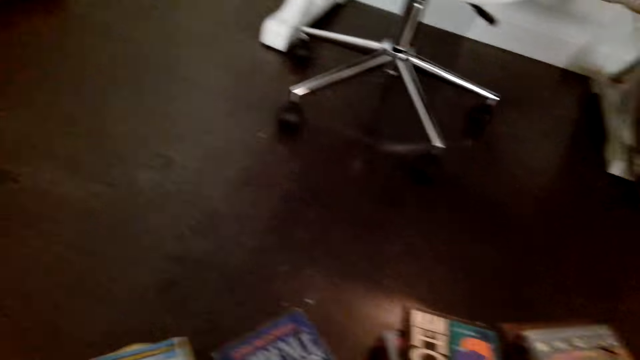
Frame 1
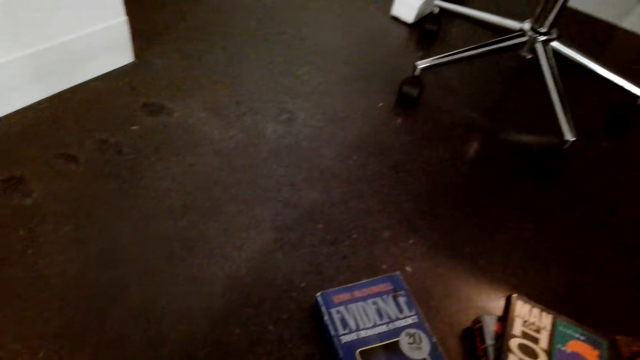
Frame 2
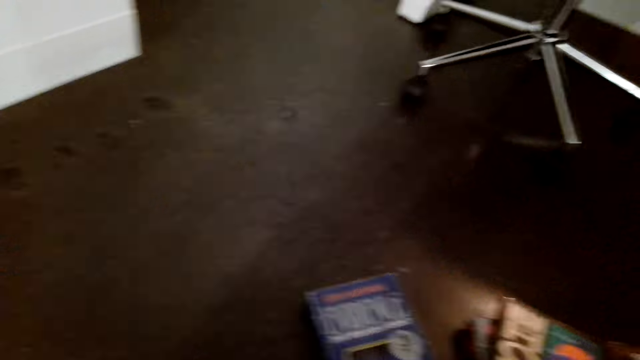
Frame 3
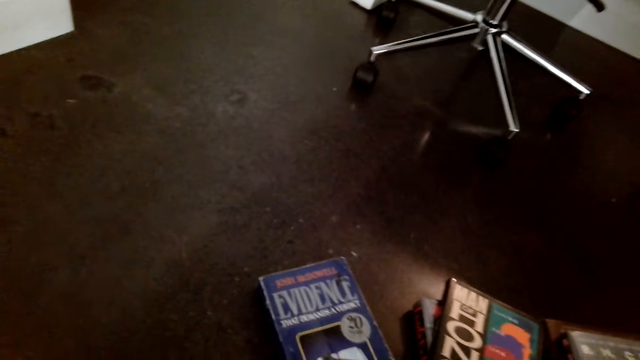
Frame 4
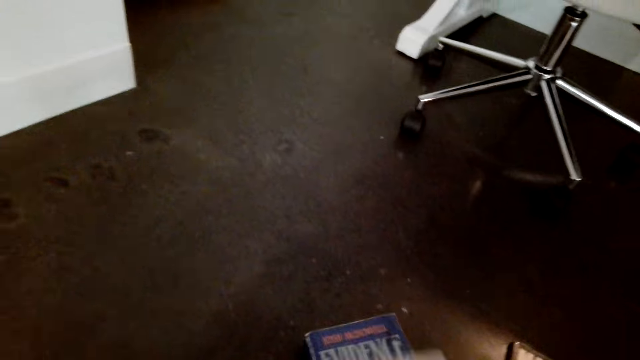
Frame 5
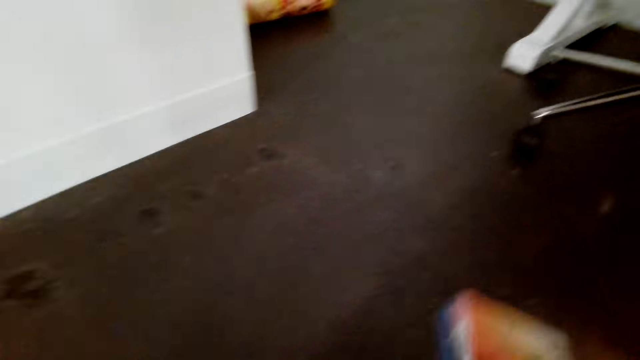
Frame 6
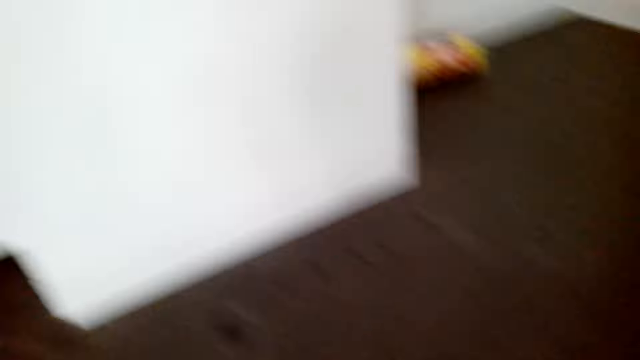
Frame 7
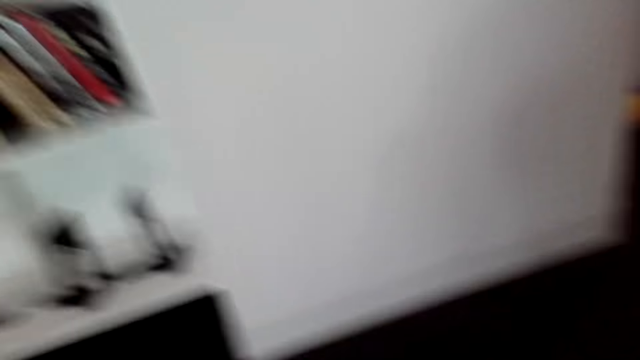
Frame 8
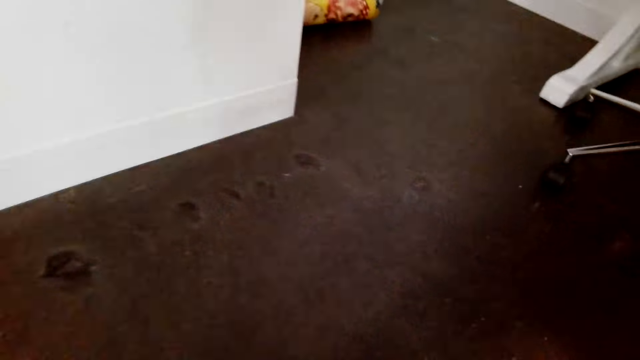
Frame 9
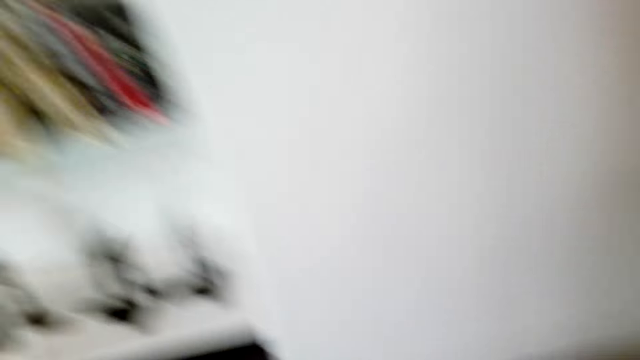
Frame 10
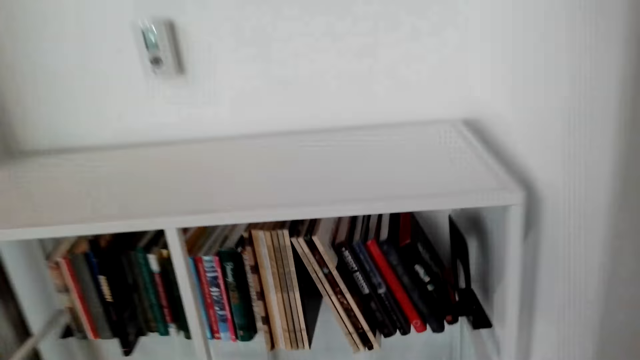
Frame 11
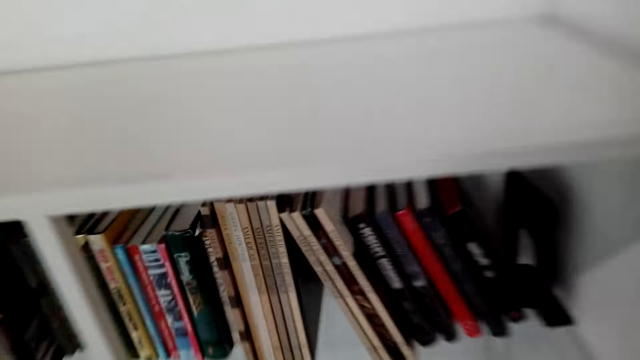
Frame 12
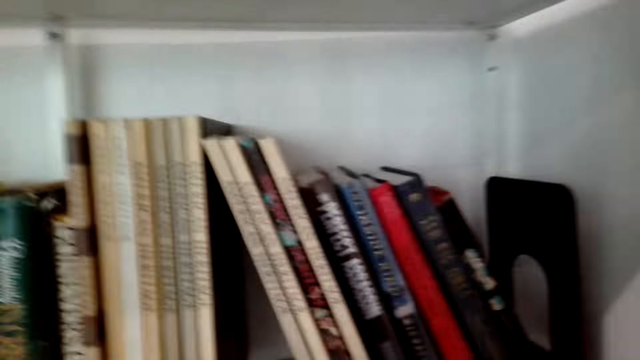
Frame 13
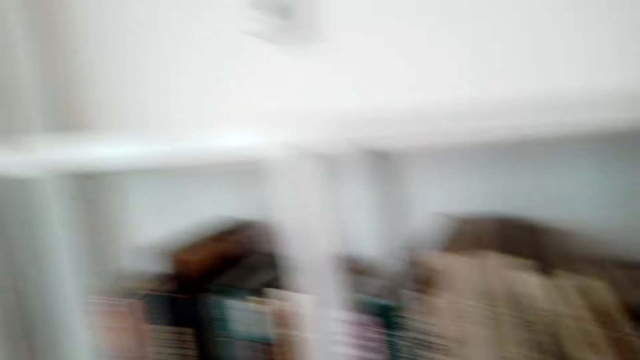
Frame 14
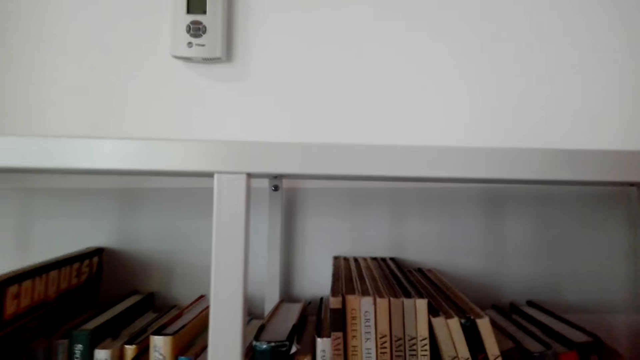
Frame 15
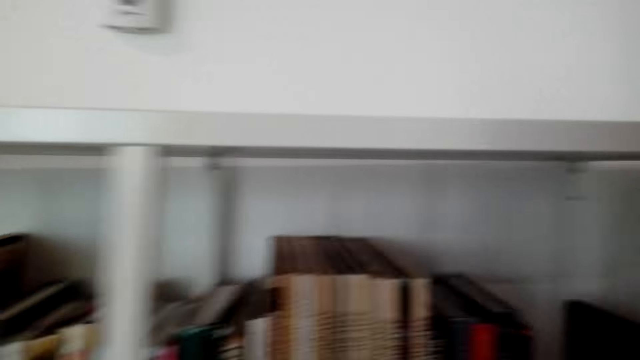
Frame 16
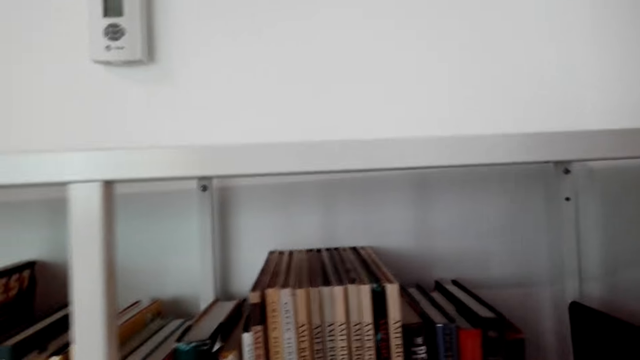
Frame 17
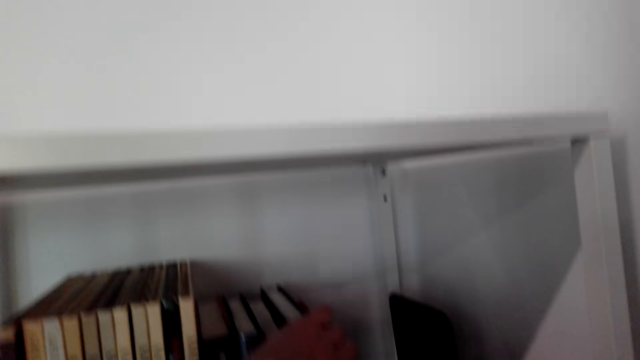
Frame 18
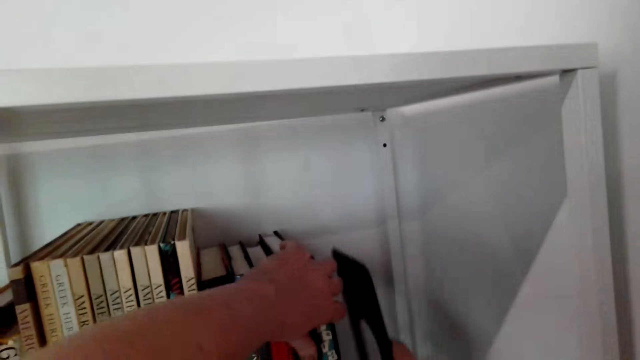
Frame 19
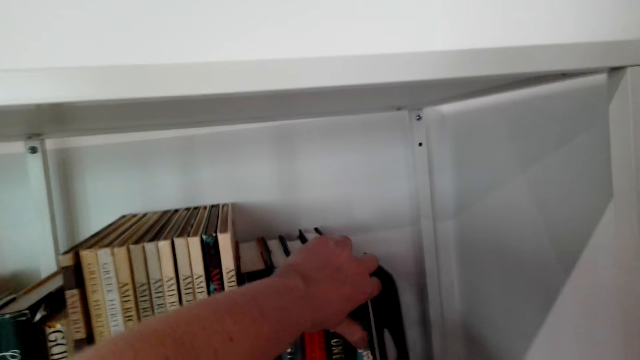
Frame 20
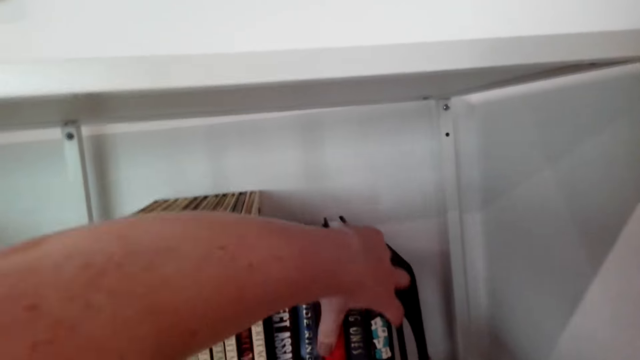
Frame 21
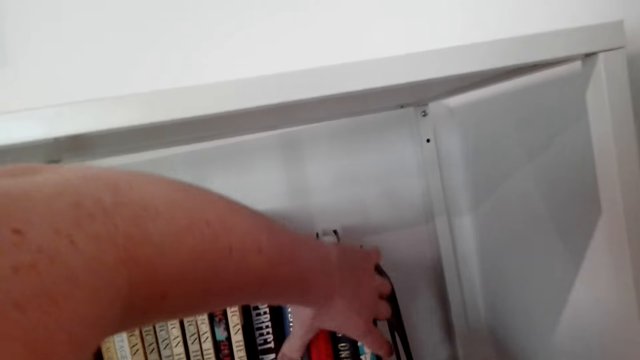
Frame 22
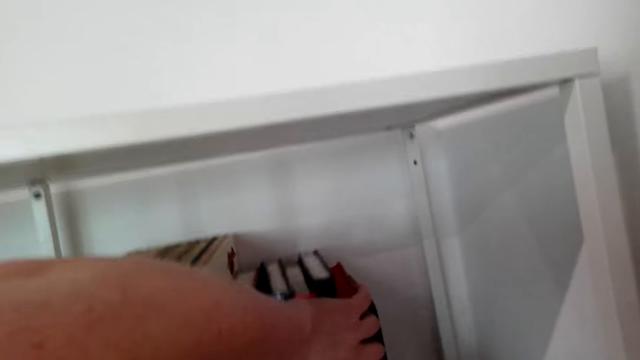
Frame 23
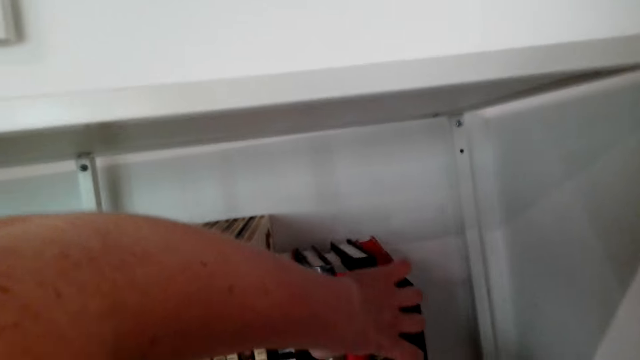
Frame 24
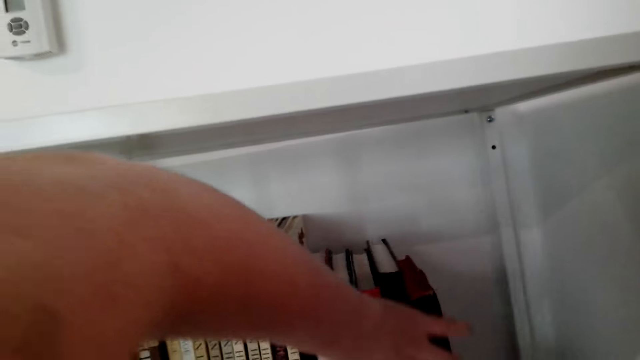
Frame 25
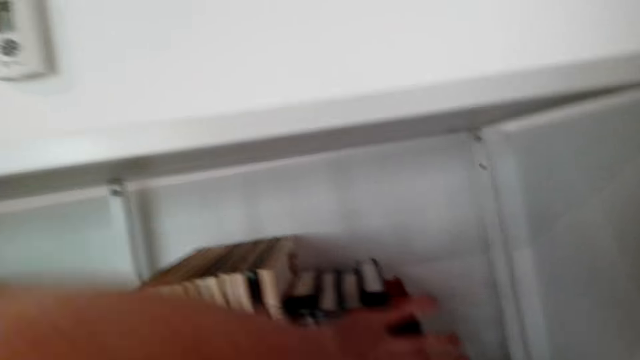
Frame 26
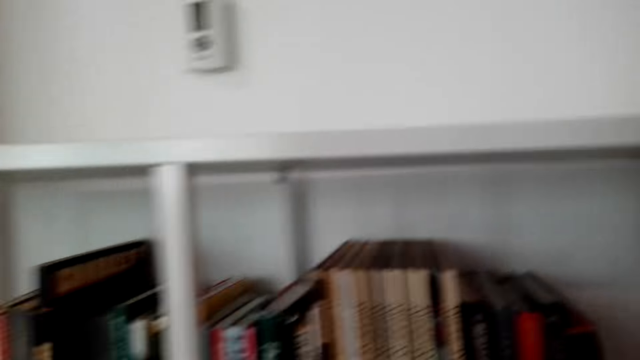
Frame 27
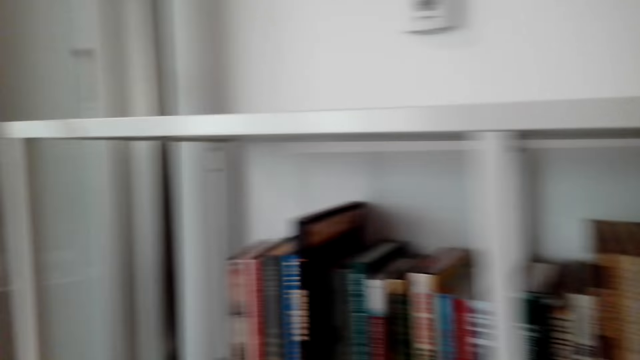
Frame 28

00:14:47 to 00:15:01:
The camera wearer arranges books on the shelf. They move a book holder. They arrange the books in the shelf.

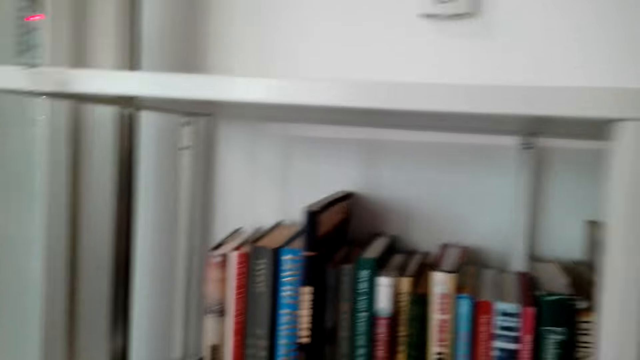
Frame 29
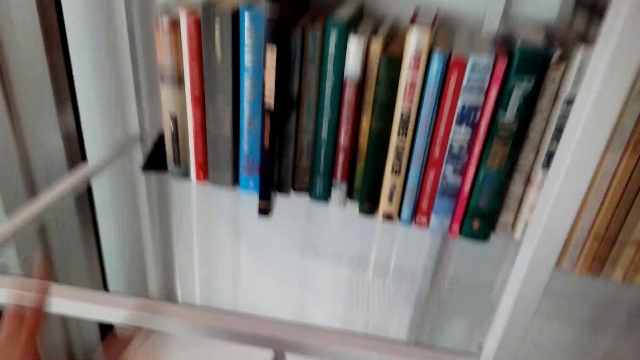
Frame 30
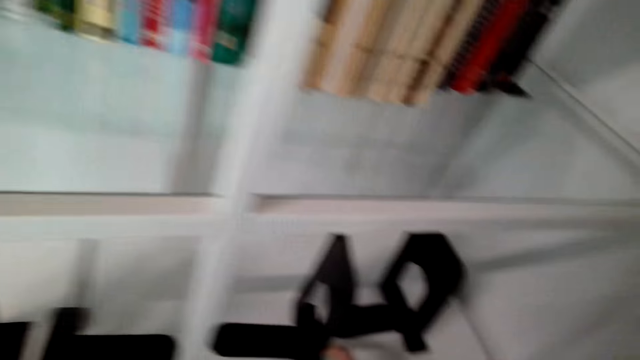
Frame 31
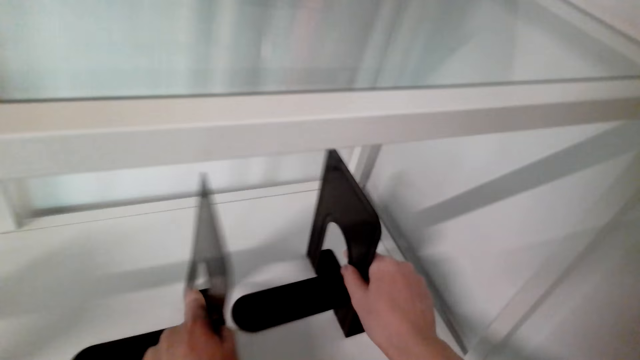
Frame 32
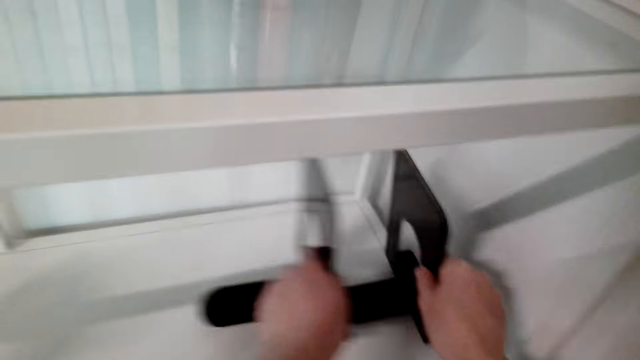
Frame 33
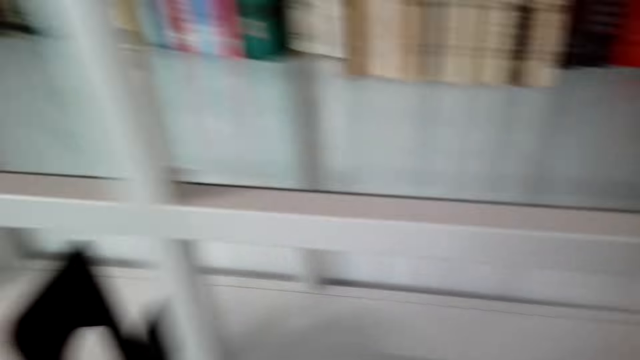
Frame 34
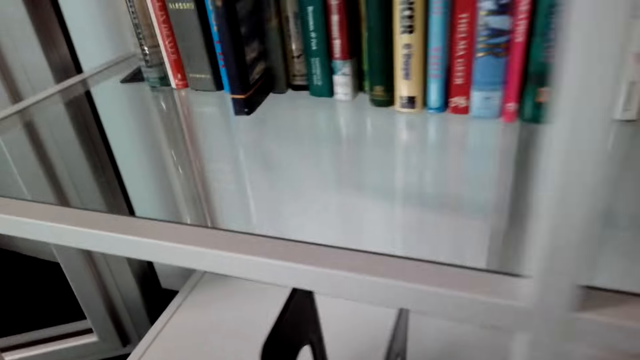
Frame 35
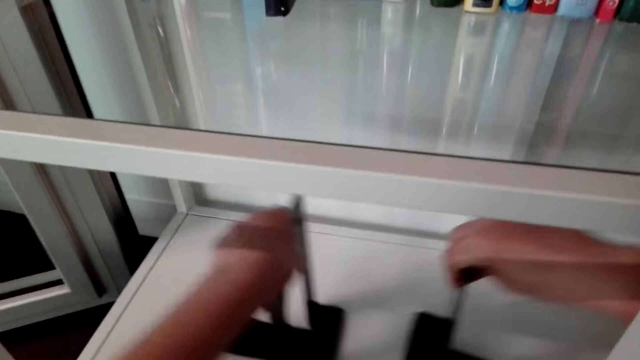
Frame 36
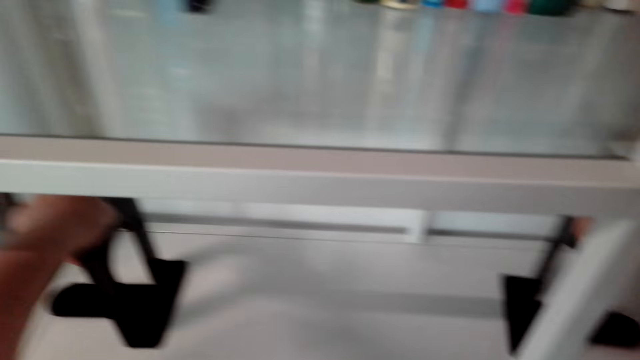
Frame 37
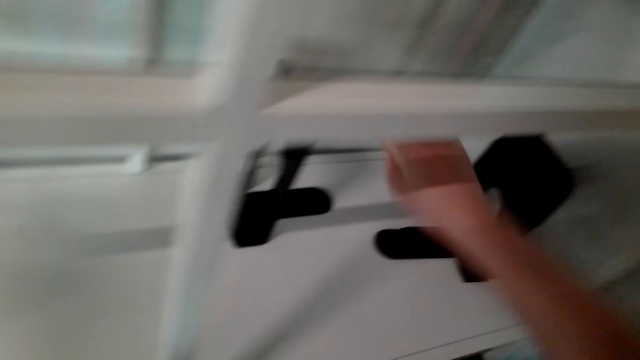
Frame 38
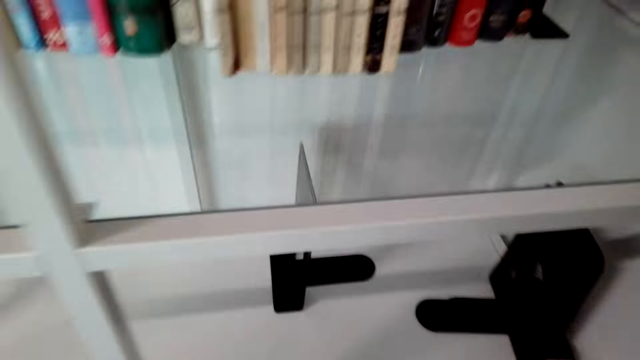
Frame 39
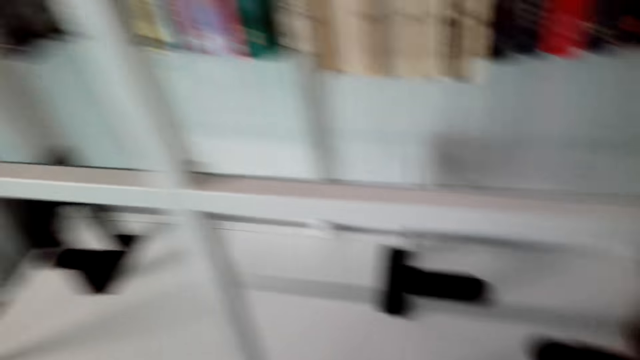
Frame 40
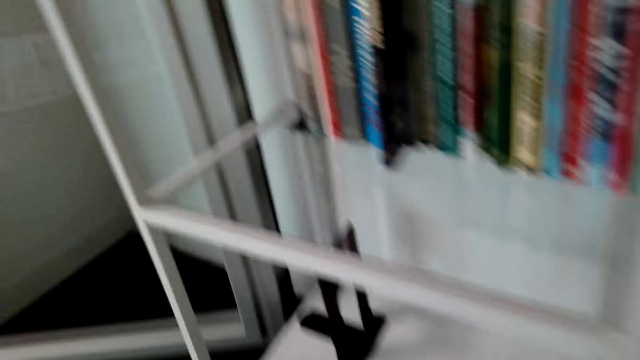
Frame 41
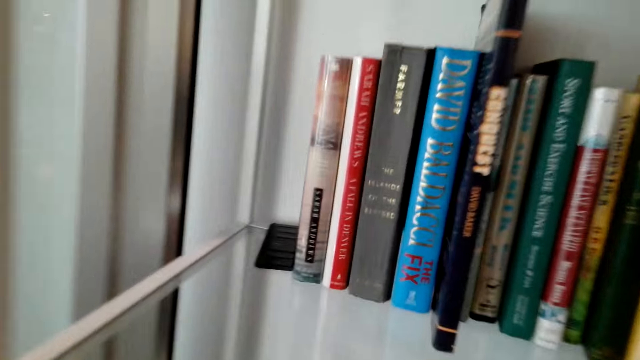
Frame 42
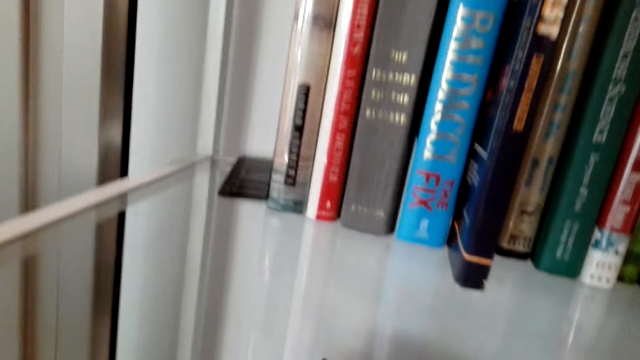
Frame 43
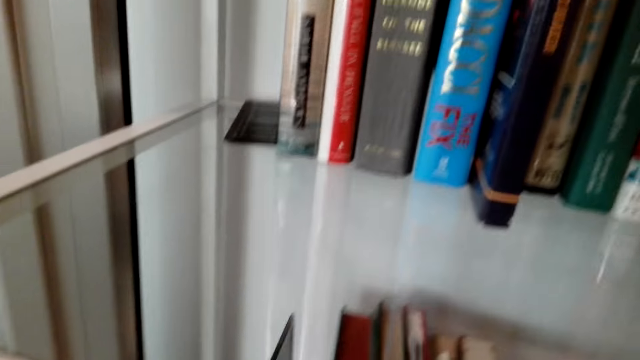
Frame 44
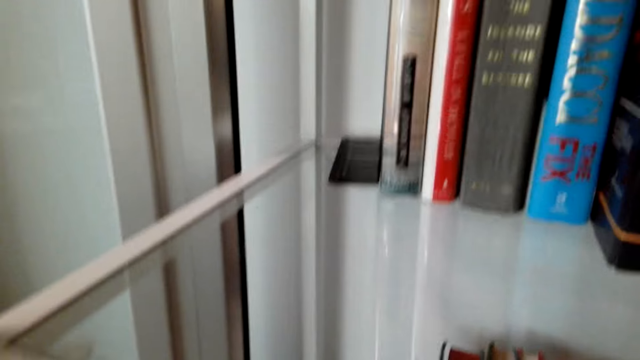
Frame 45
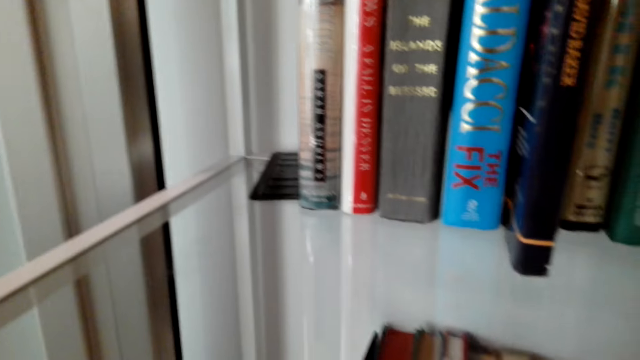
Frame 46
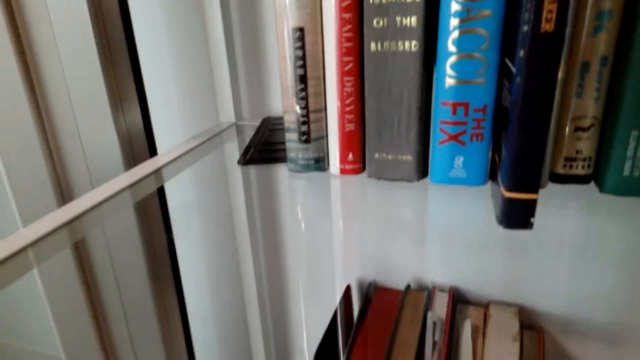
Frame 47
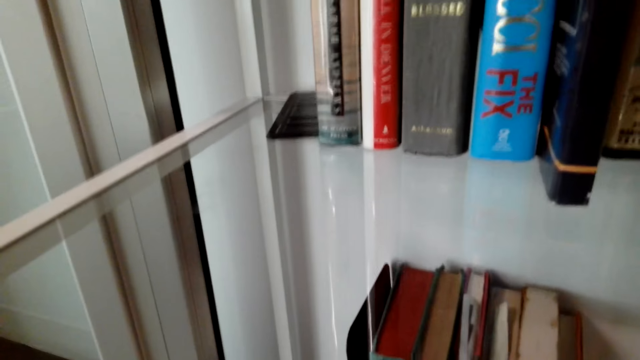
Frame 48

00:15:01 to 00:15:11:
The camera wearer moves the books shelf supporter. They arrange books in the shelf.
